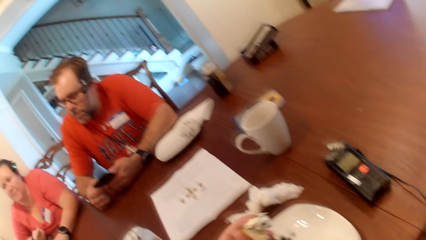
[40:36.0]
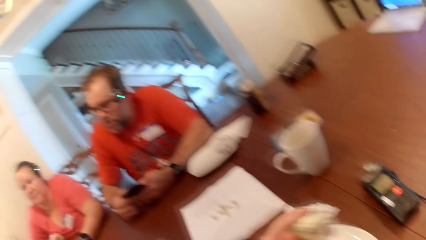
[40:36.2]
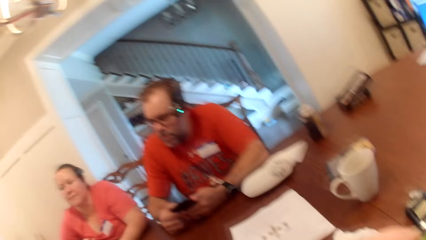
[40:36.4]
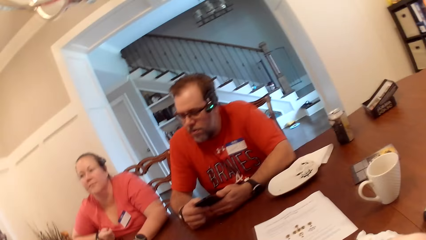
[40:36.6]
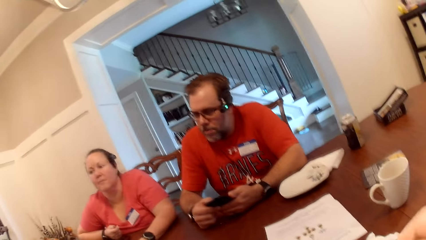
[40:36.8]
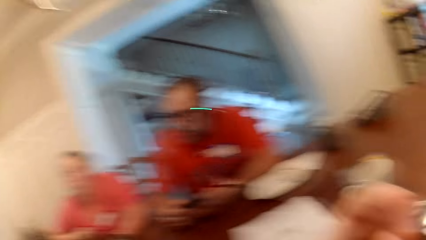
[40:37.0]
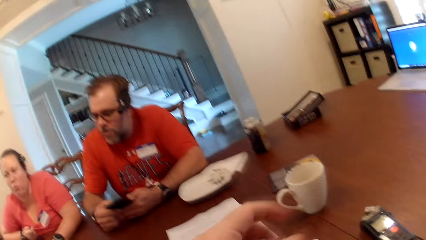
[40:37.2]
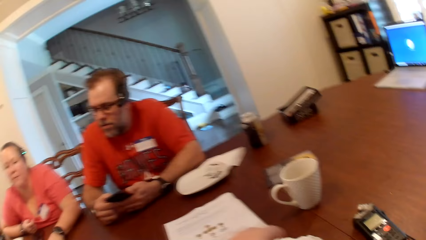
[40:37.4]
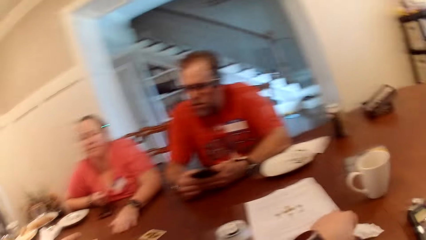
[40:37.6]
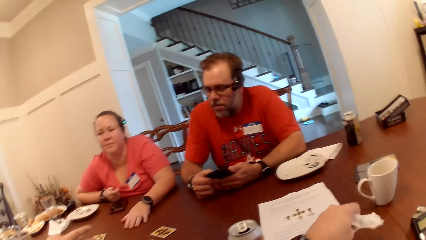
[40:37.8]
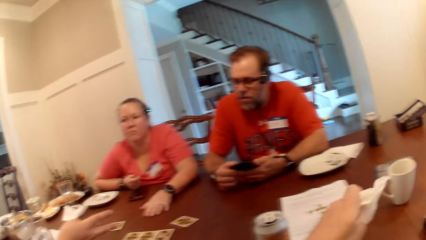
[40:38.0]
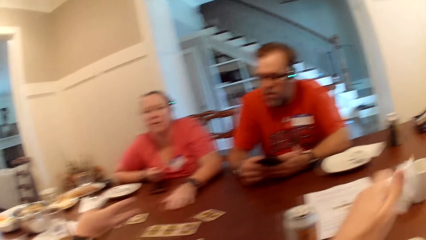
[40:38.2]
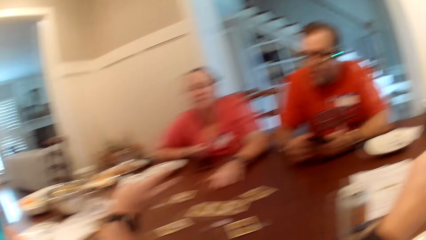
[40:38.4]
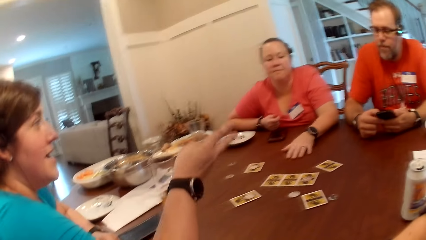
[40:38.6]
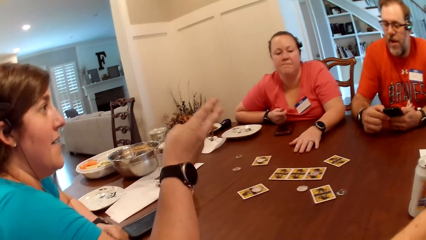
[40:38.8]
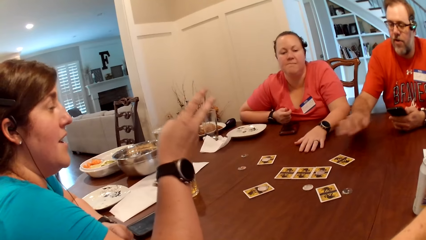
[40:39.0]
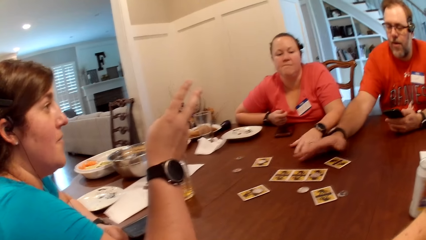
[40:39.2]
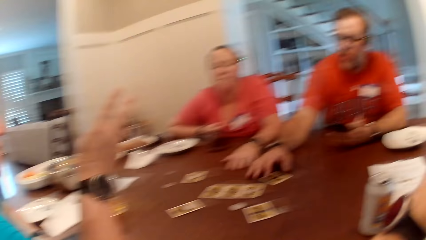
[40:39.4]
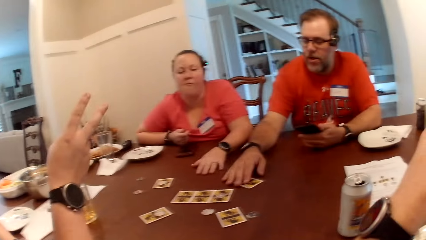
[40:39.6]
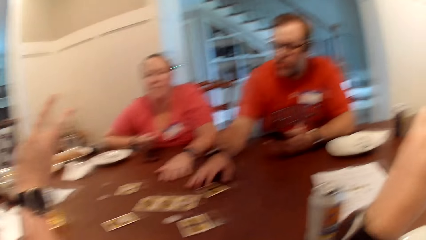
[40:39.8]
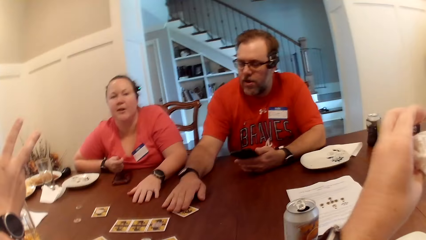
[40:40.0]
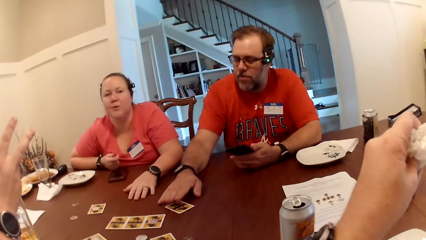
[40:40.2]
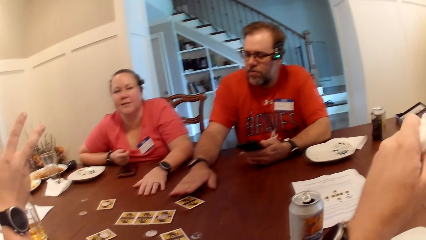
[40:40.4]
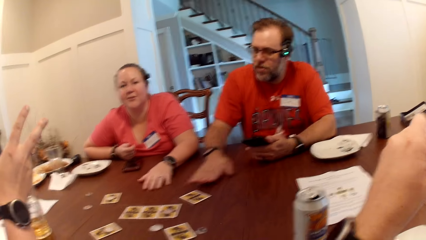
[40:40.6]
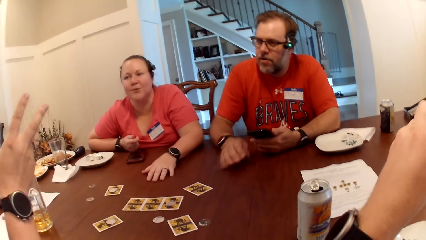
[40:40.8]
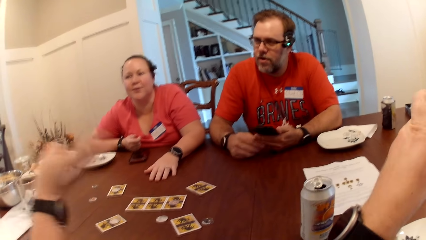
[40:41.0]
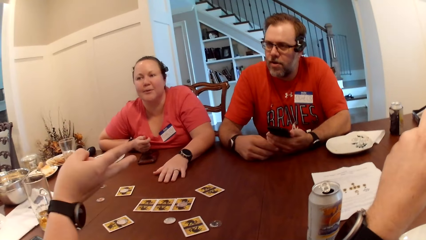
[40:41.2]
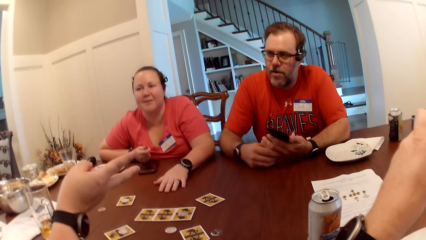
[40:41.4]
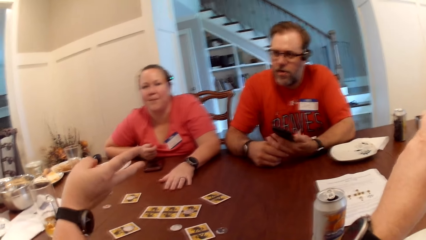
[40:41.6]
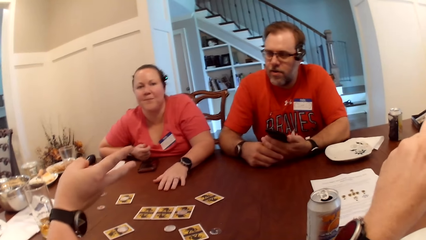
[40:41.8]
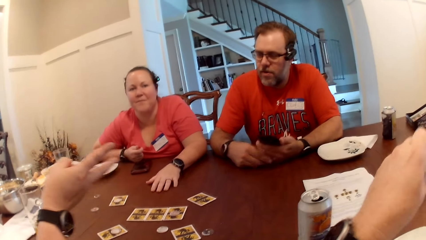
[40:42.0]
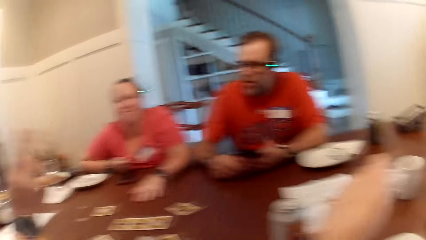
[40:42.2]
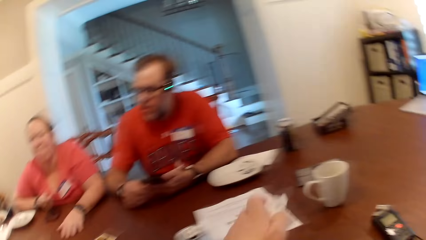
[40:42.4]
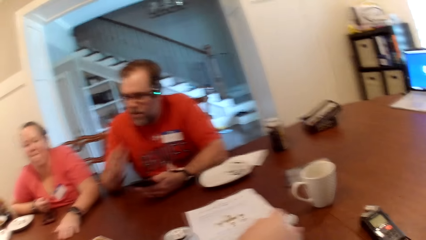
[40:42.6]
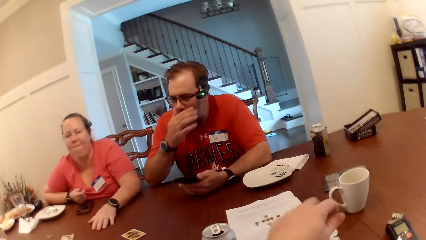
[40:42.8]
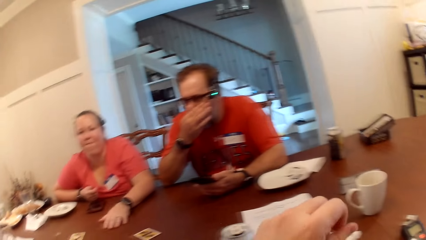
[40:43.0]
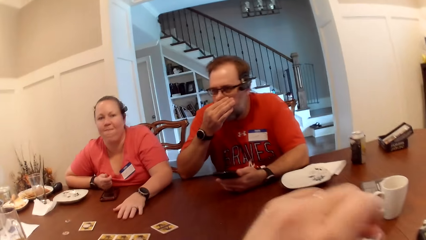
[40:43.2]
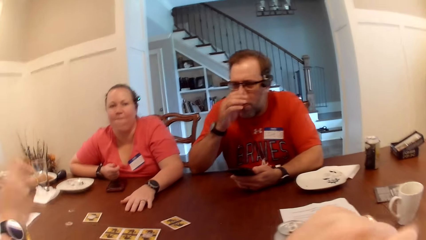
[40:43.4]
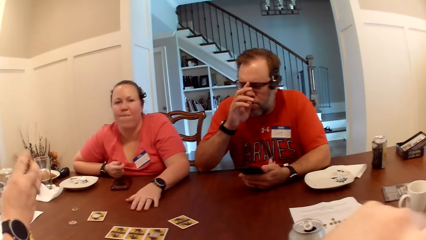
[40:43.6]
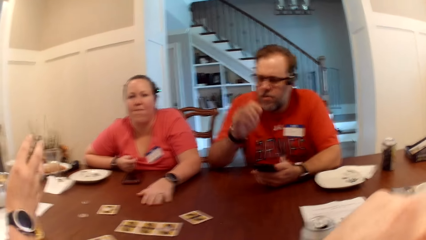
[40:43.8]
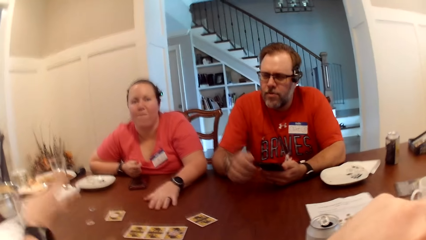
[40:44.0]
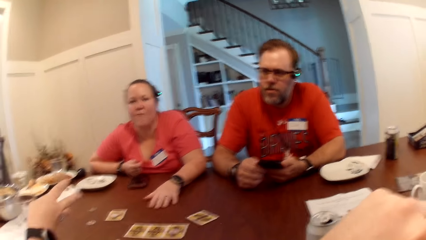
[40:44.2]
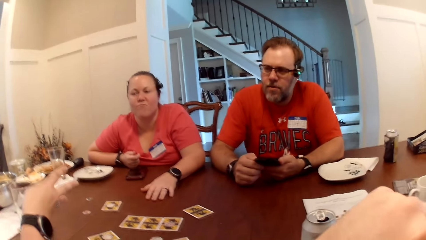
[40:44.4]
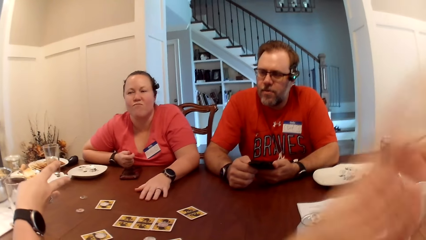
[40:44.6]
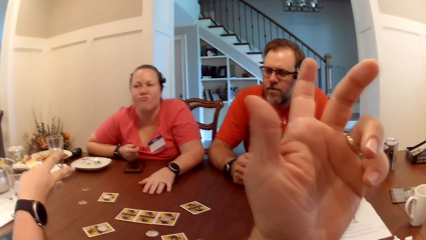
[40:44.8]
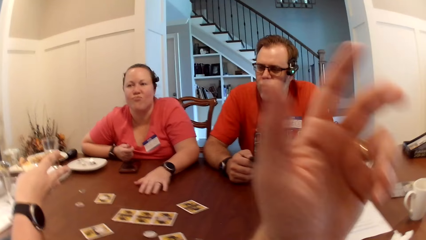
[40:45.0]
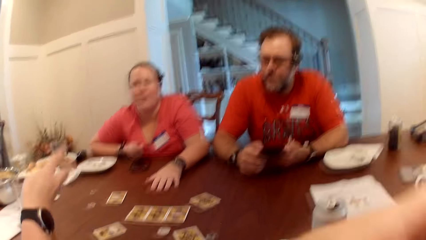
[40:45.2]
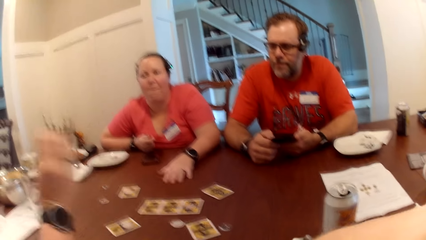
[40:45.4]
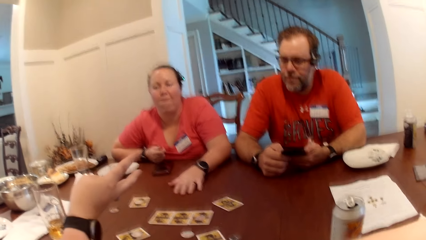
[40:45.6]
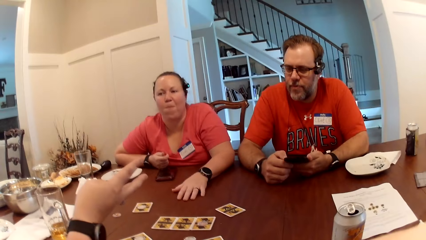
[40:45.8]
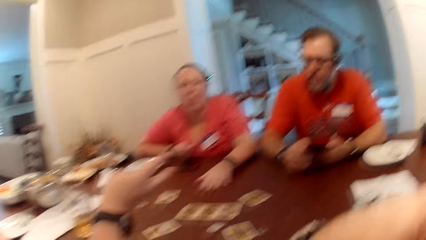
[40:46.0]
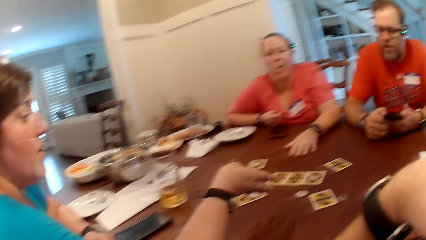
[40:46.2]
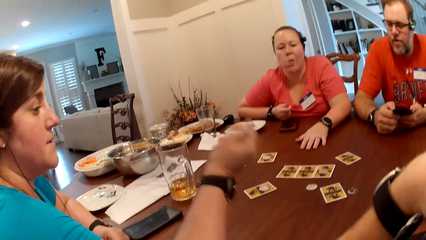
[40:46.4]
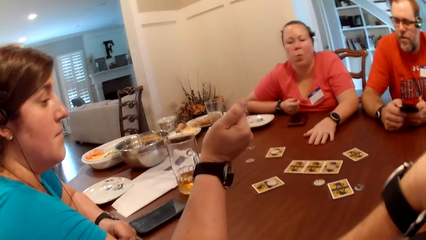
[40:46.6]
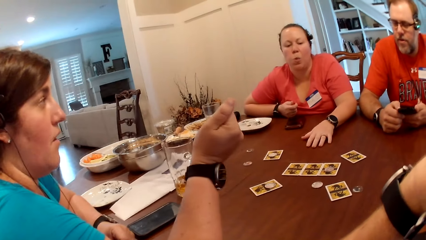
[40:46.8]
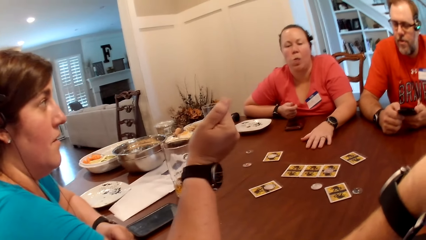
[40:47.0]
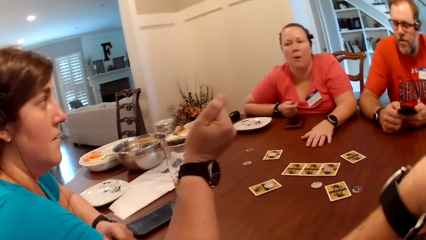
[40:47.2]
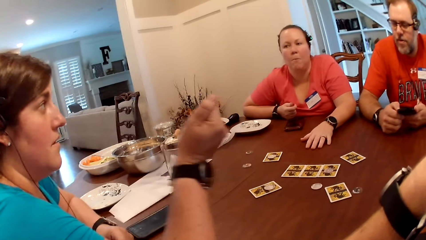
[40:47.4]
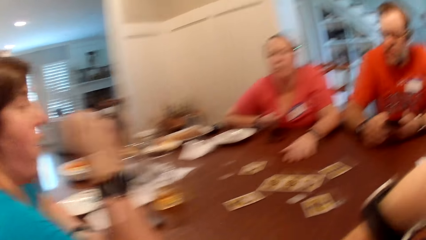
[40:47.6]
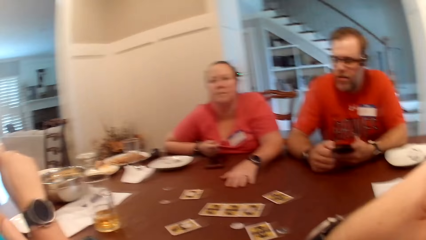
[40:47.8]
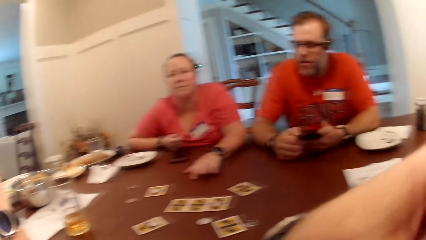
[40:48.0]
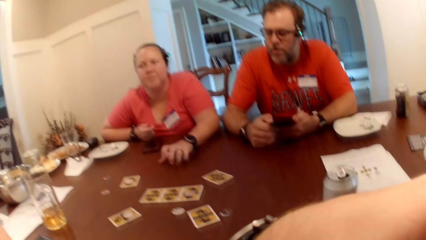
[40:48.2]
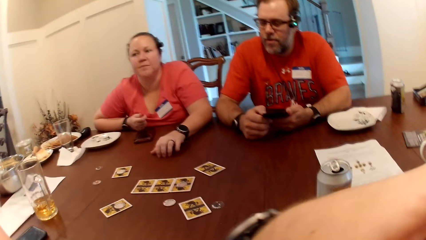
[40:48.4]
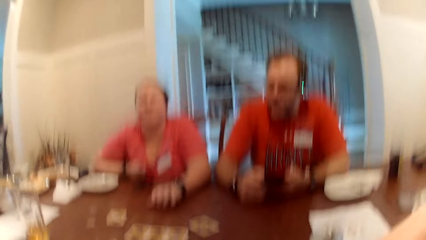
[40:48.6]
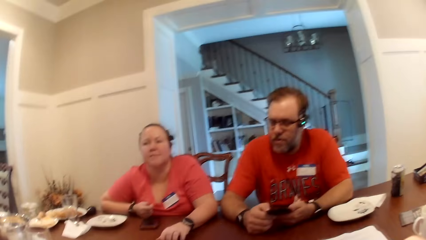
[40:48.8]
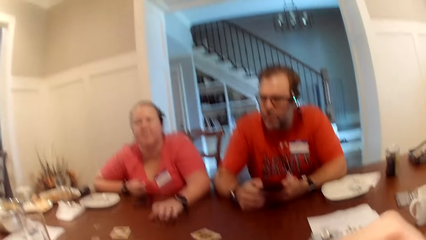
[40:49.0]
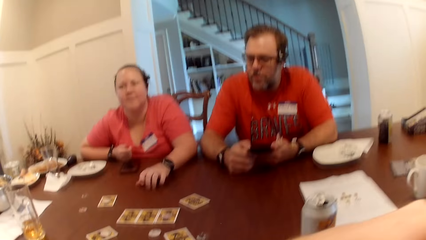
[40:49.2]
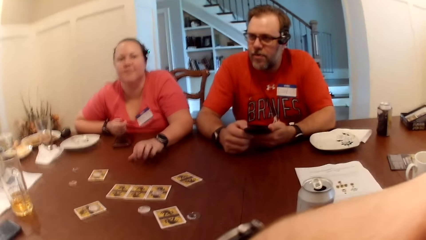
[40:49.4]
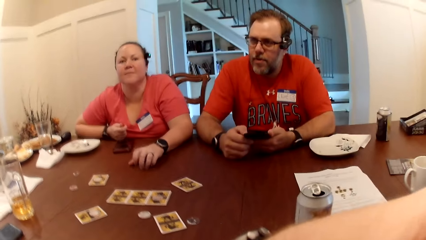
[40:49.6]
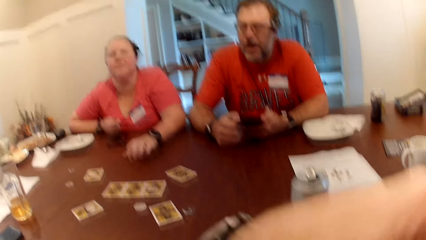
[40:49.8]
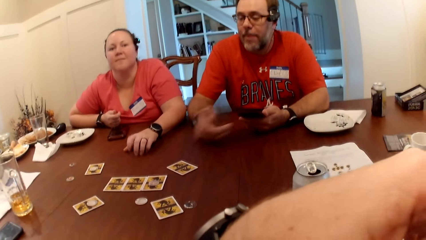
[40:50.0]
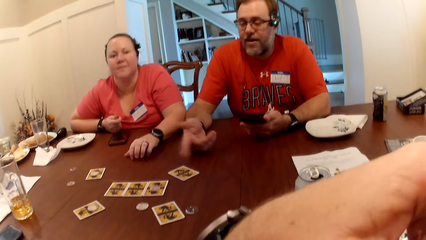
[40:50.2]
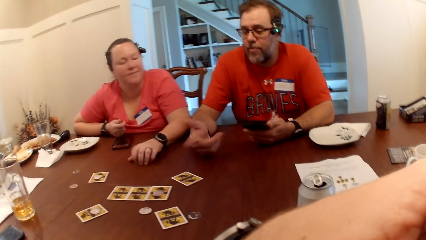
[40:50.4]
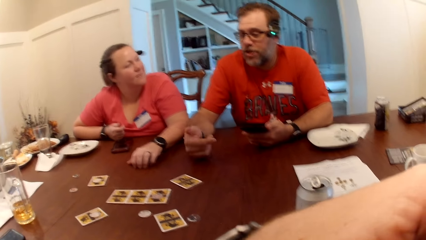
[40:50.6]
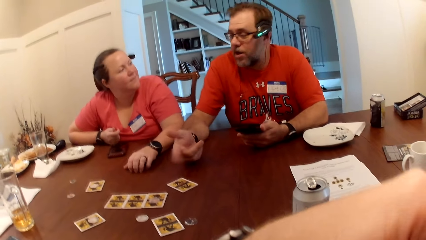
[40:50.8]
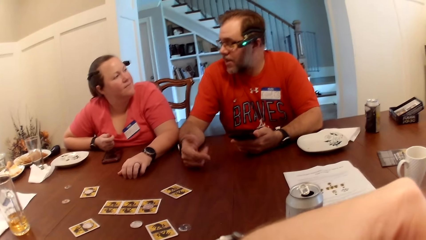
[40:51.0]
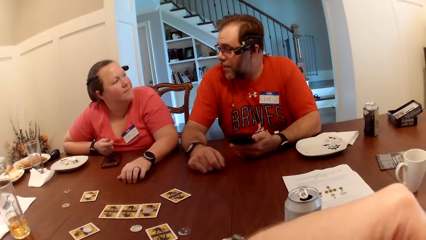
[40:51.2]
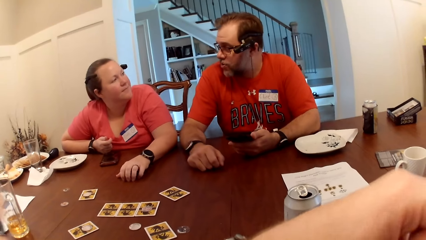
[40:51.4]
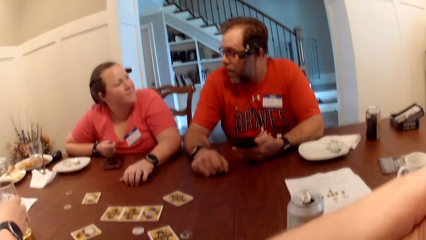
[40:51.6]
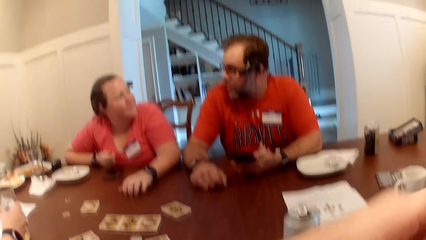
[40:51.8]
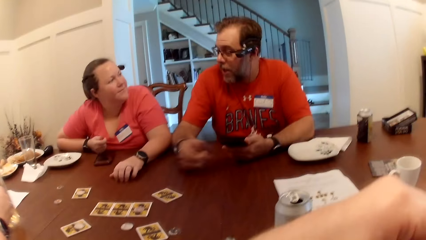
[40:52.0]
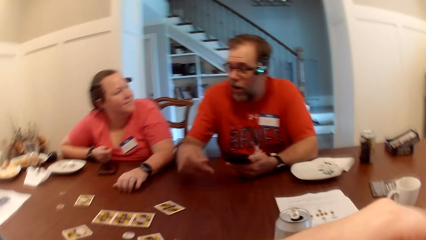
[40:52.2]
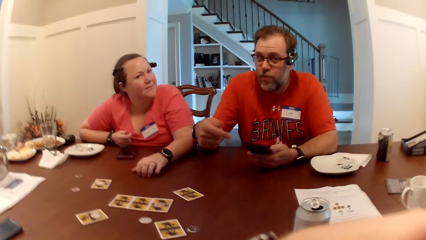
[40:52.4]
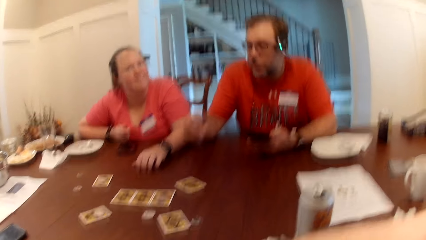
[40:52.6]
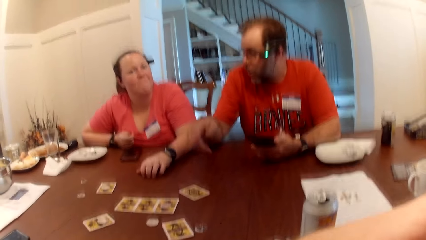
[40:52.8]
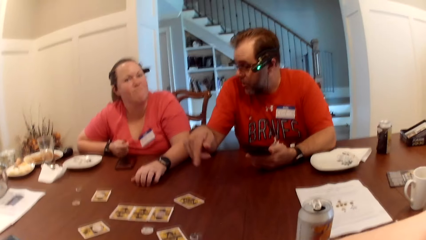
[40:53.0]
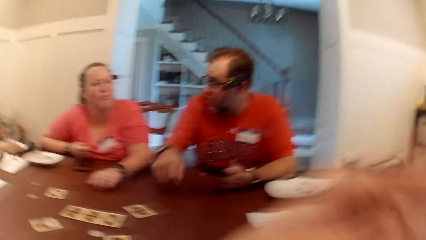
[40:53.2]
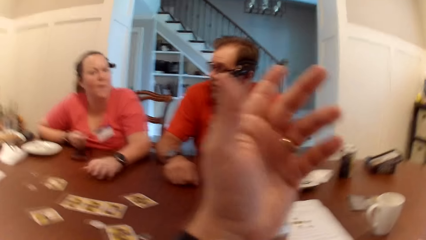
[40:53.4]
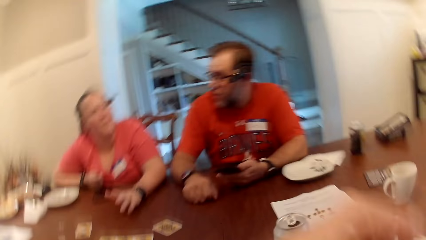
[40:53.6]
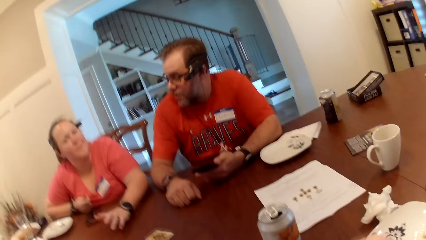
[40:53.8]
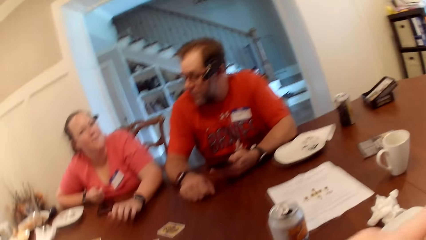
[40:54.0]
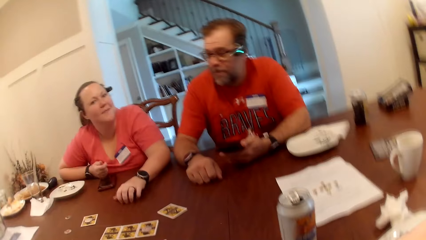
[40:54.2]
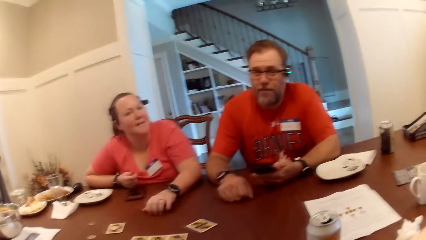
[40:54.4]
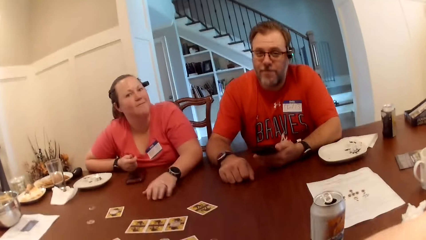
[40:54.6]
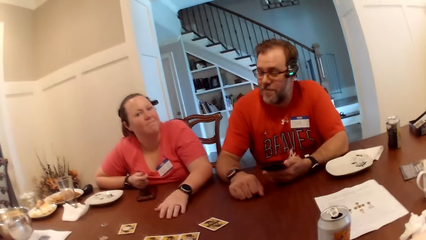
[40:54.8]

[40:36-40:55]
The camera wearer eats the cucumber in his left hand. He picks up a tissue on the table with his left hand. He cleans his left hand with the tissue. A man adjusts the card on the table with his right hand. The camera wearer drops the tissue on the table with his left hand. The man touches his nose with his right hand and adjusts the pair of glasses with his right hand. The camera wearer makes a hand gesture. A woman hits the table with her fingers. The man talks to the camera wearer and the others. A woman picks up a glass cup from the table with her right hand. The camera wearer interacts with another woman.
